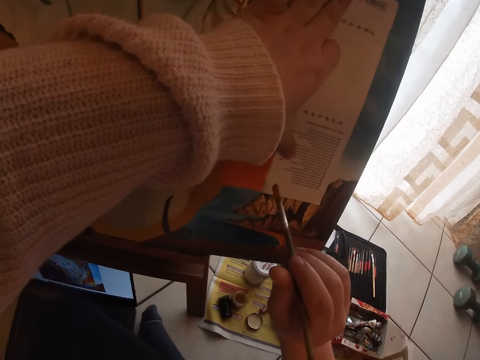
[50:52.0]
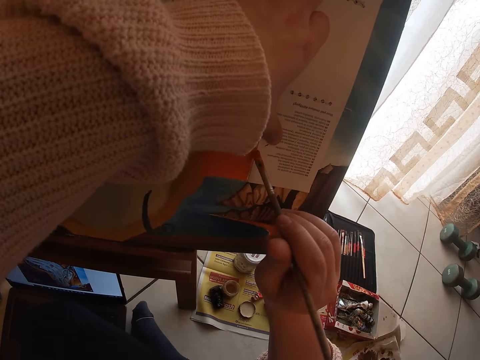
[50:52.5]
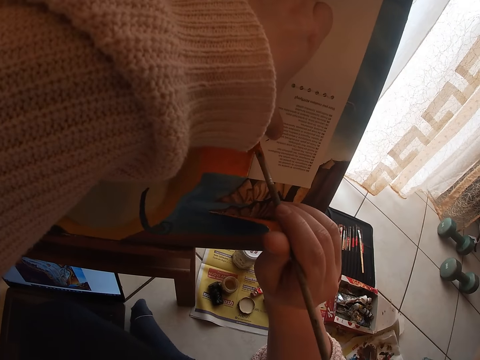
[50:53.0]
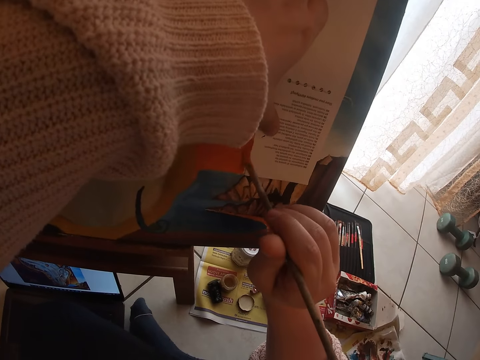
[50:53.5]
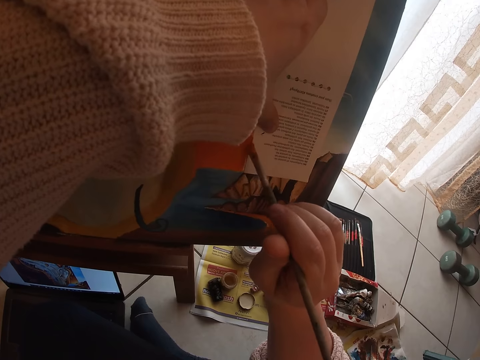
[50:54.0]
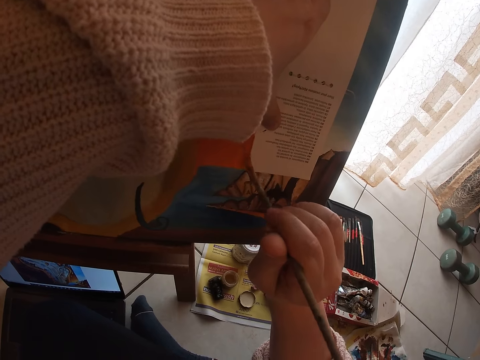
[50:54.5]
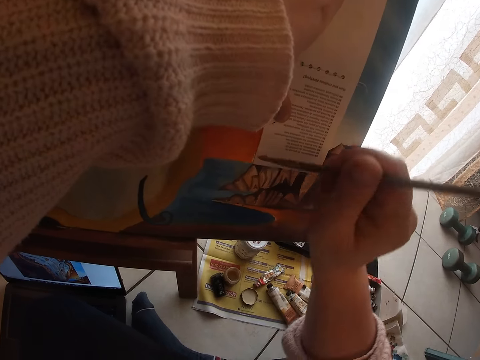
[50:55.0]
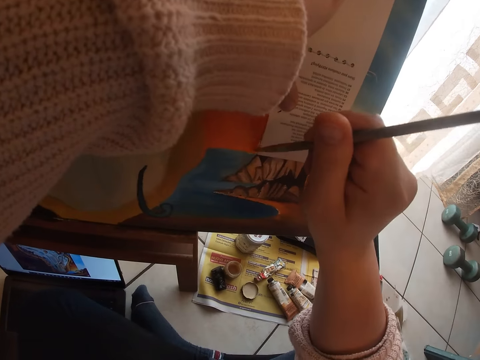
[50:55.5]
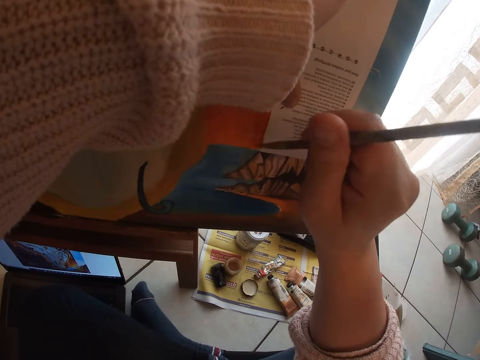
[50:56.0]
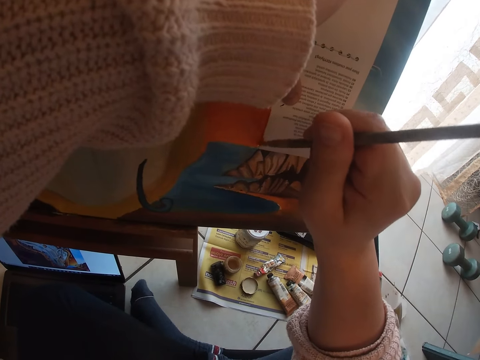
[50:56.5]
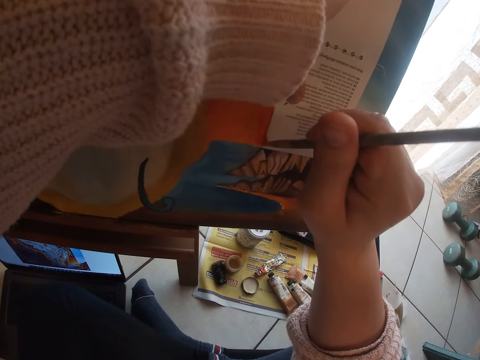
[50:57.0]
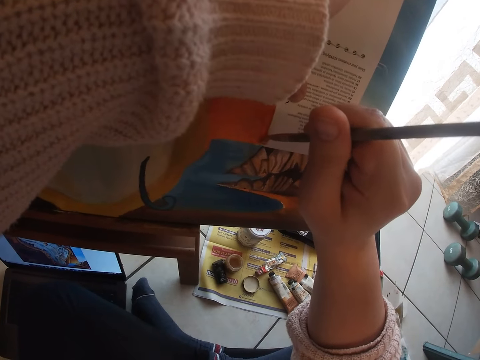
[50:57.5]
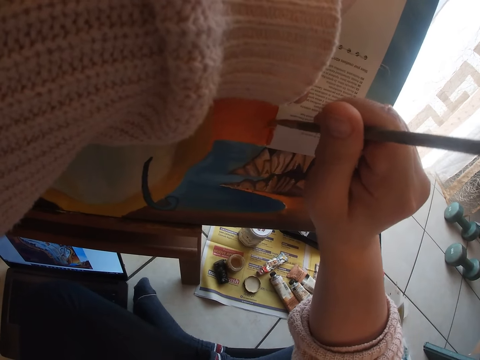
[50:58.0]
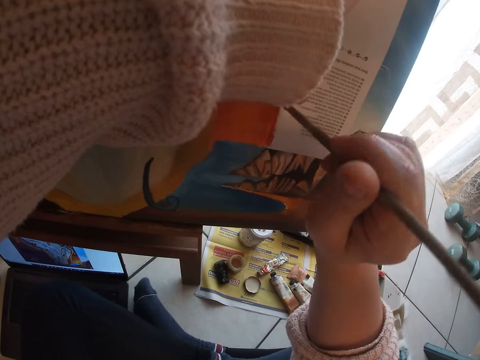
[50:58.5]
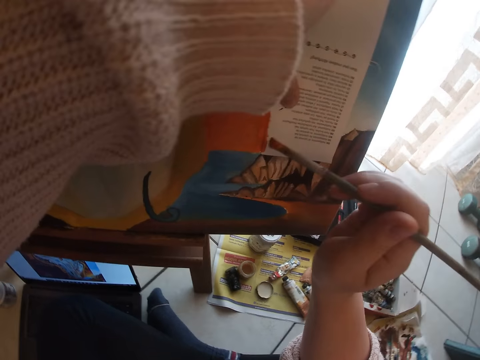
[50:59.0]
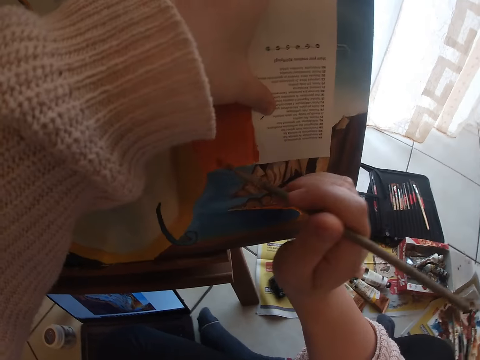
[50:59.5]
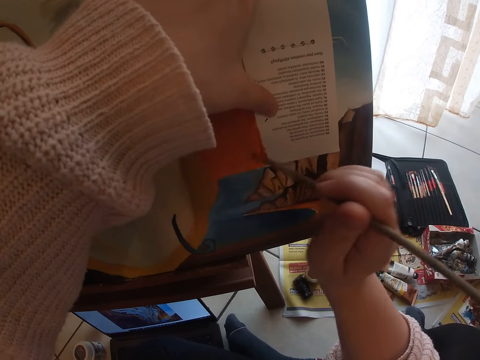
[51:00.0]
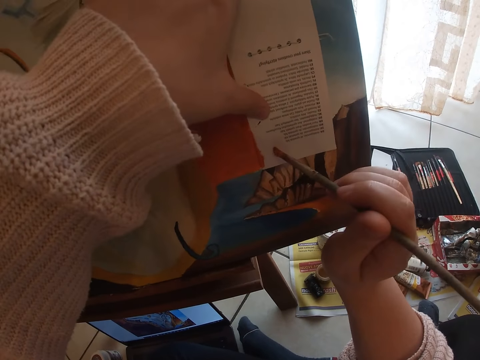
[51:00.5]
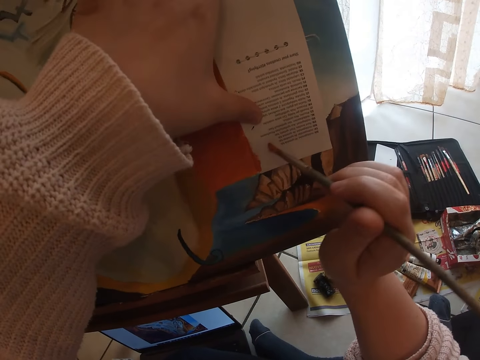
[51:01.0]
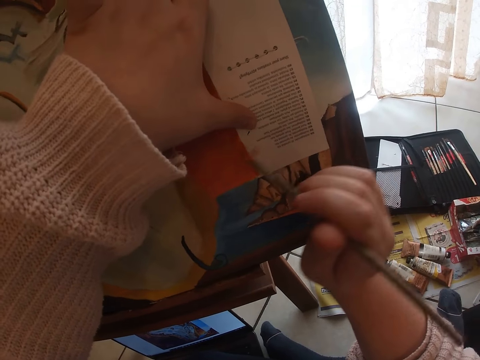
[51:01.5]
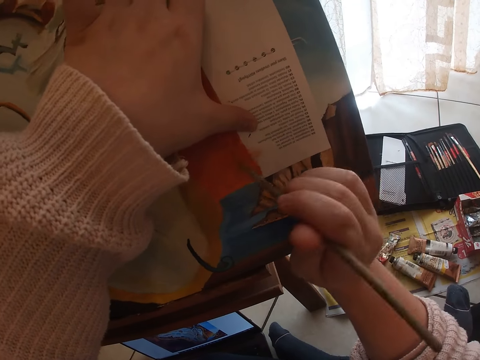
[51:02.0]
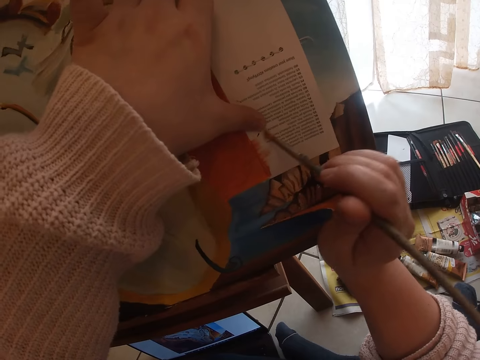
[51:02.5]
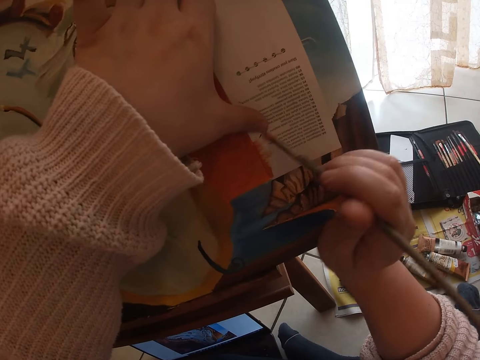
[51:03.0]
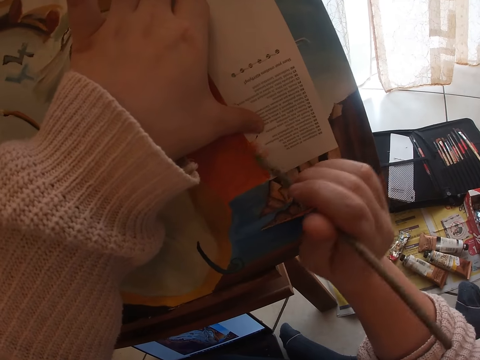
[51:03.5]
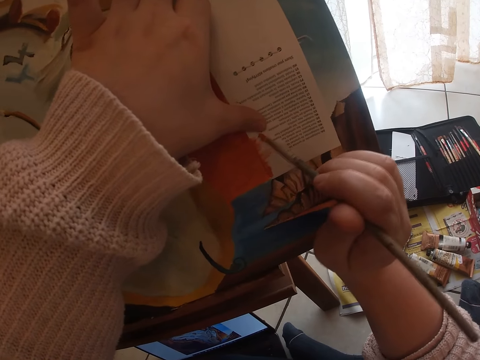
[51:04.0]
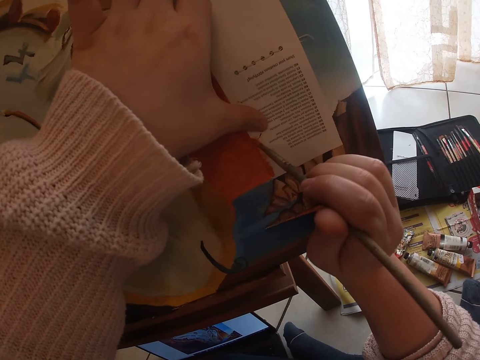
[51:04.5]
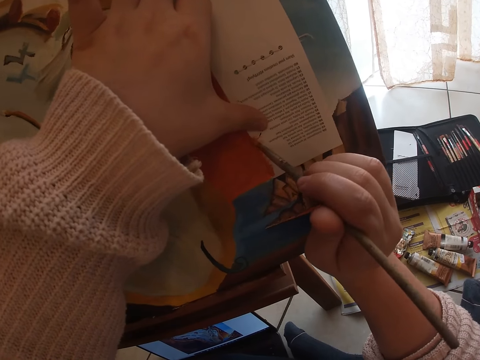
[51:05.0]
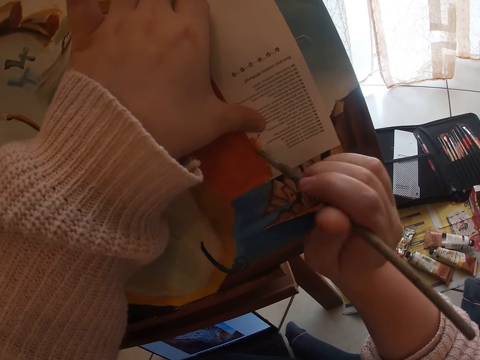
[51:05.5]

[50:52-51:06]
The camera wearer paints a piece of paper to a canvas with the brown brush in his right hand.

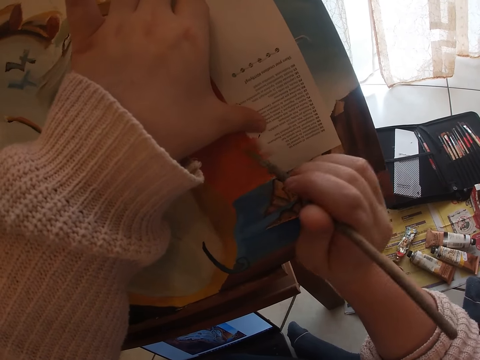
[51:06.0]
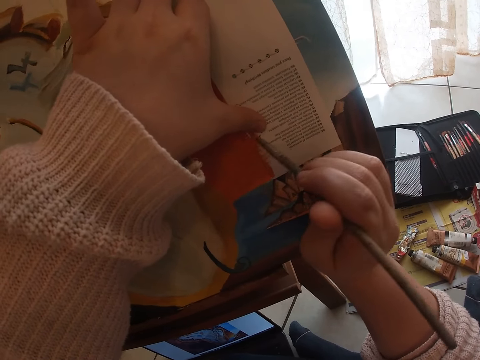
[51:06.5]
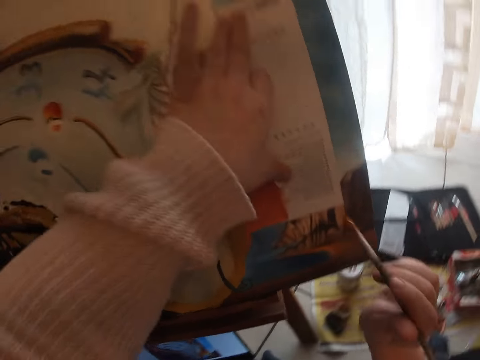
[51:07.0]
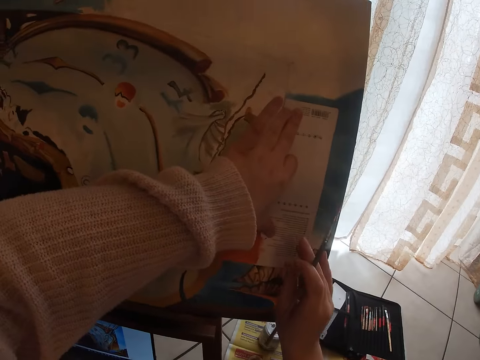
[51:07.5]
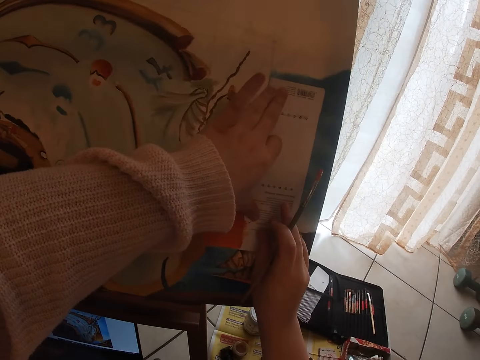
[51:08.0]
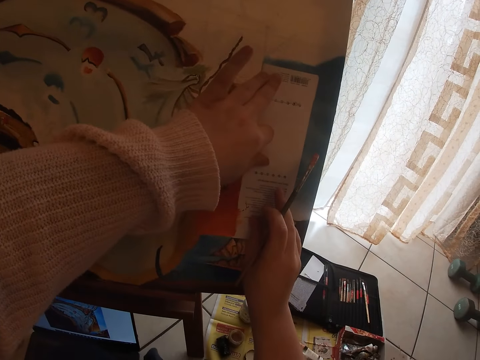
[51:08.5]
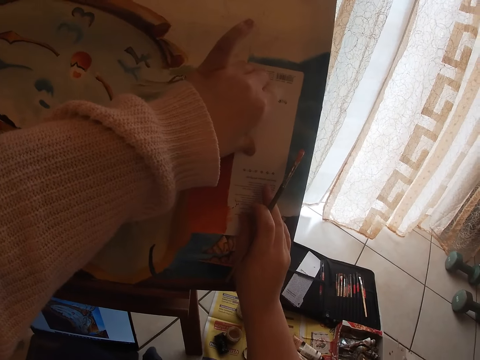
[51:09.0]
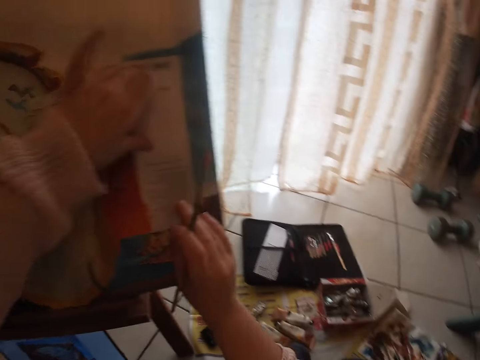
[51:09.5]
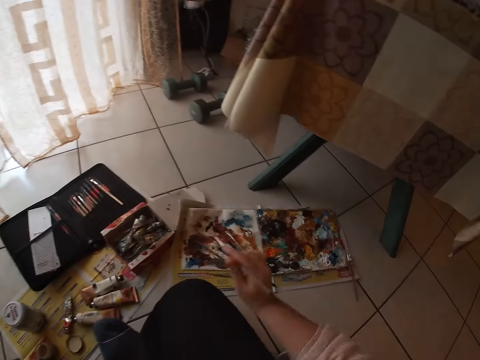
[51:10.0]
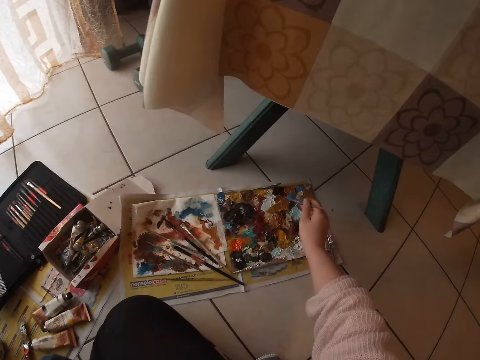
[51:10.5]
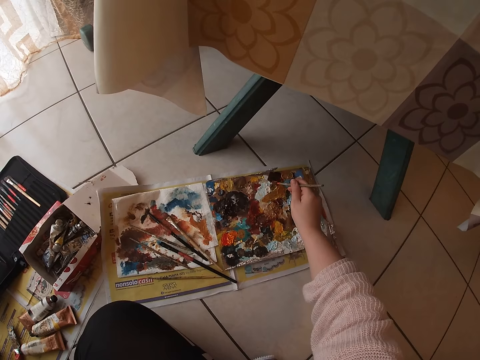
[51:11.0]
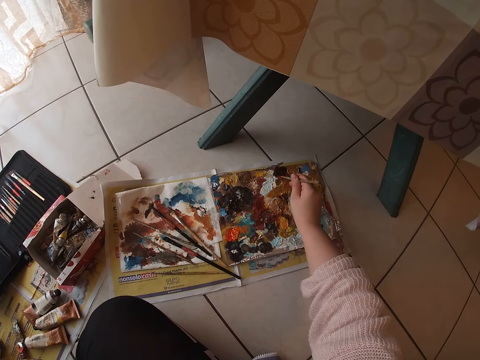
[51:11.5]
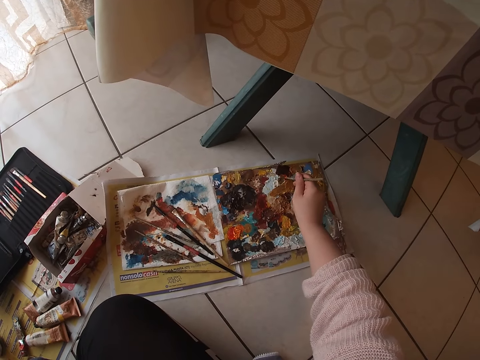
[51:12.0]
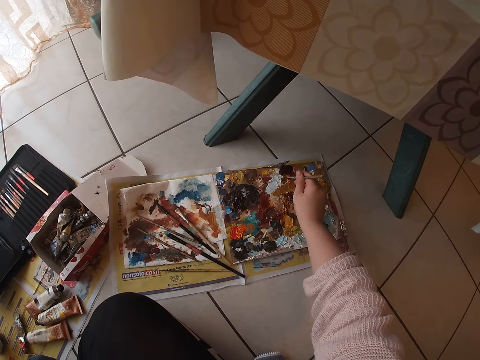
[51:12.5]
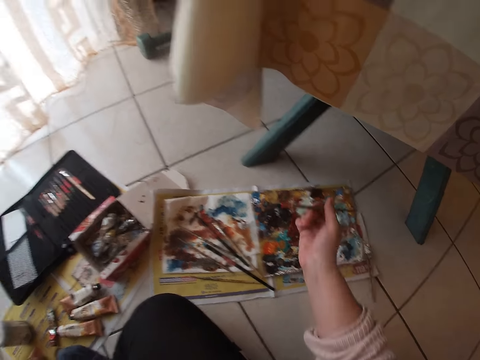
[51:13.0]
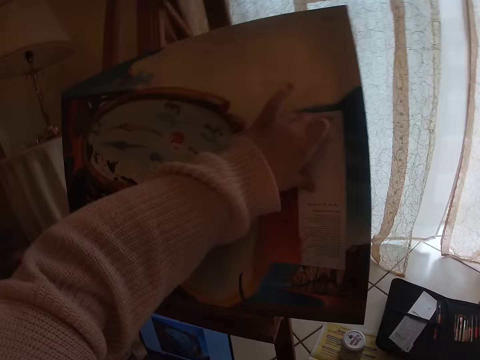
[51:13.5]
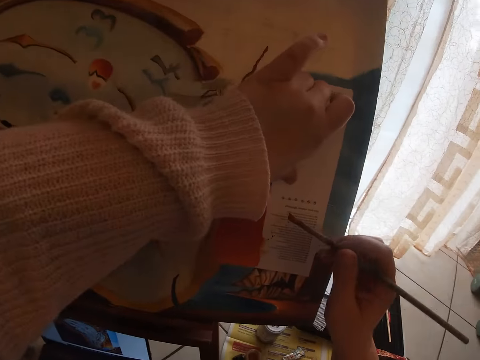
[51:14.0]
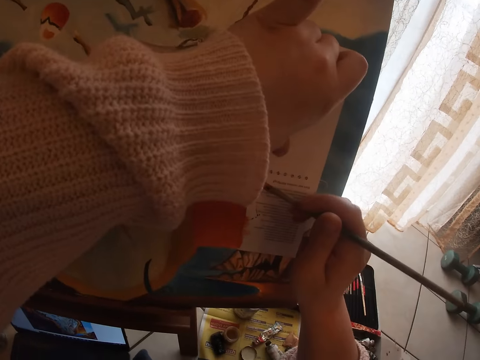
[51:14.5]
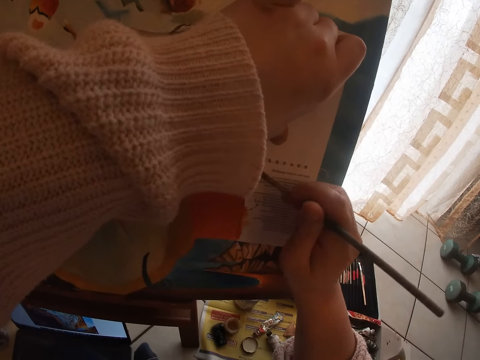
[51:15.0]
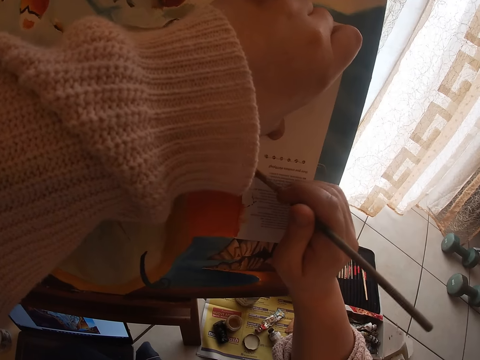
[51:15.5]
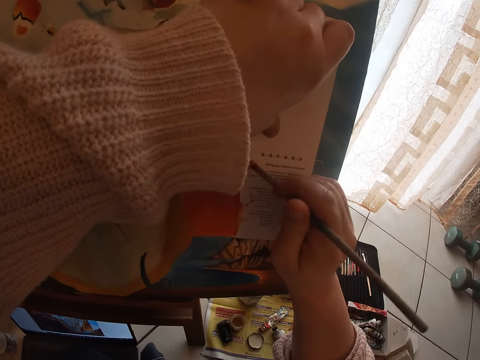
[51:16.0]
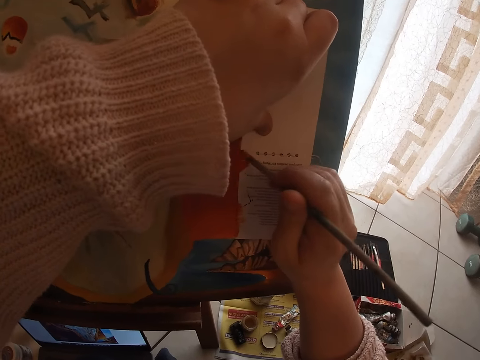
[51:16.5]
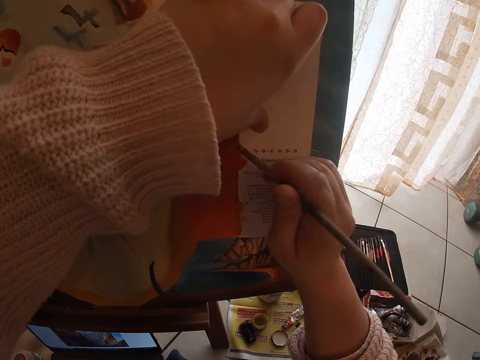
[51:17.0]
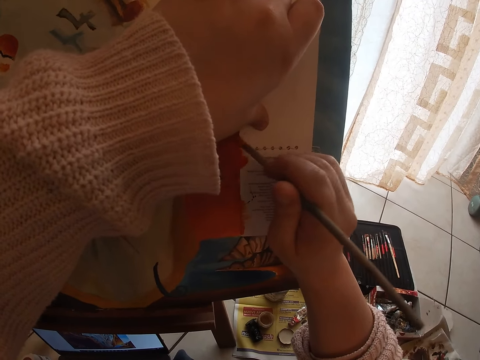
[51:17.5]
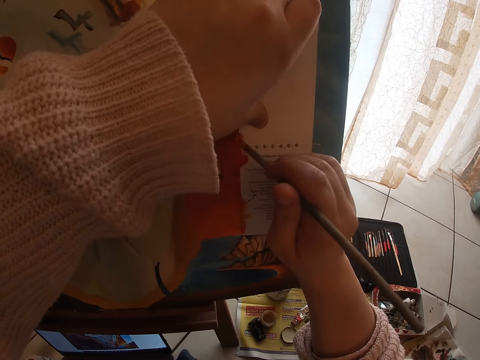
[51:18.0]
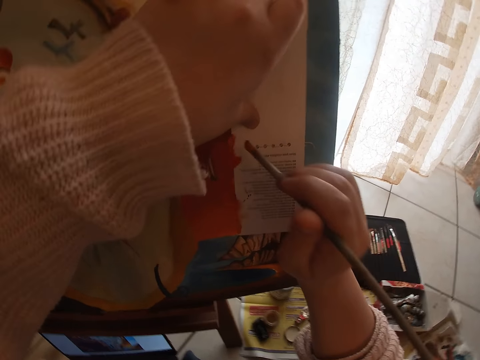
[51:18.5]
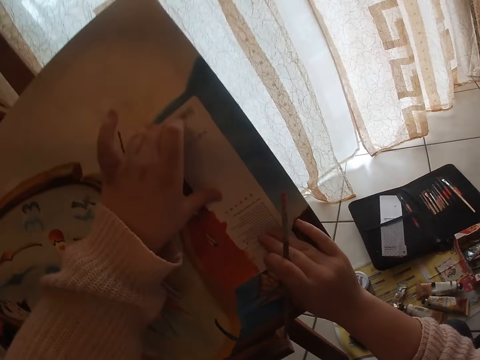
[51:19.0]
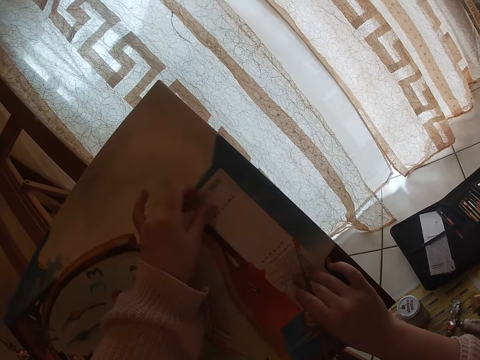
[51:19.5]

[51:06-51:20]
The camera wearer holds the paper on the painting with his hands. He aligns the piece of paper to a canvas. He touches the paints with the brush in his right hand. He scoops paint from a paint palette with the paint brush. He paints the piece of paper to the canvas with the brown paint brush in his right hand.
